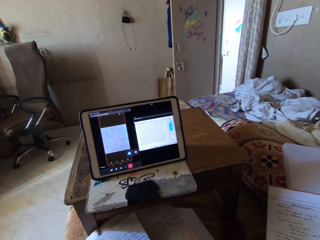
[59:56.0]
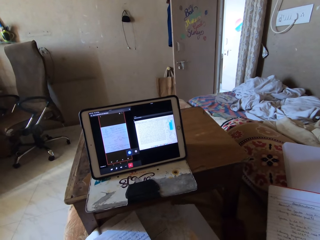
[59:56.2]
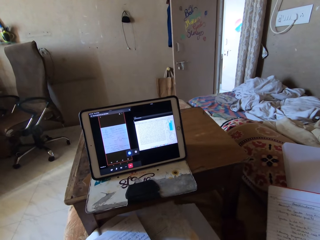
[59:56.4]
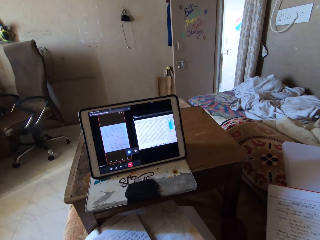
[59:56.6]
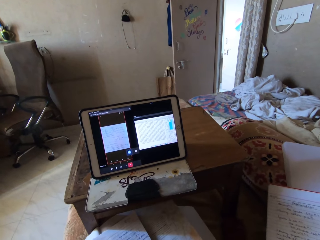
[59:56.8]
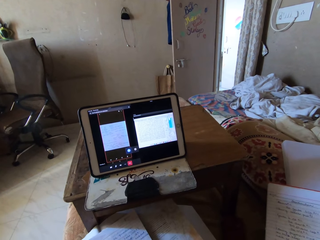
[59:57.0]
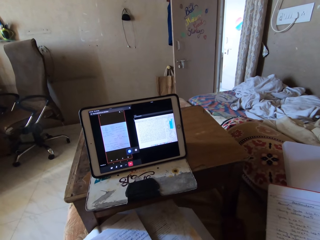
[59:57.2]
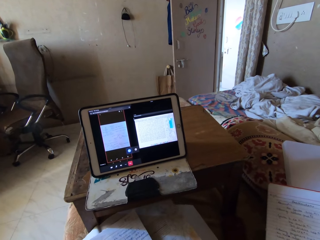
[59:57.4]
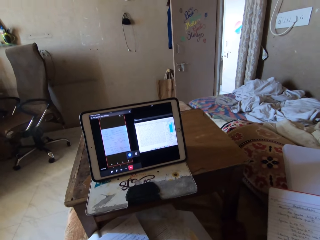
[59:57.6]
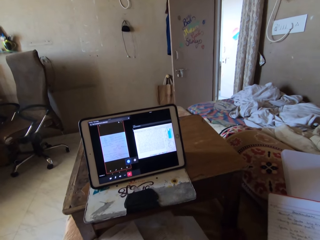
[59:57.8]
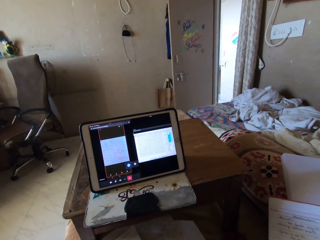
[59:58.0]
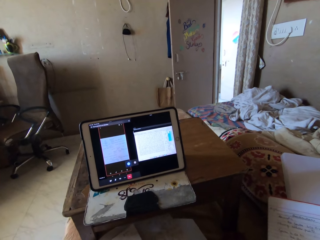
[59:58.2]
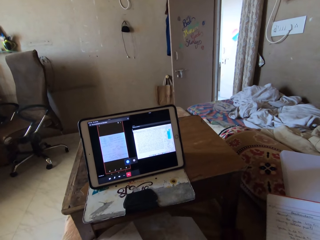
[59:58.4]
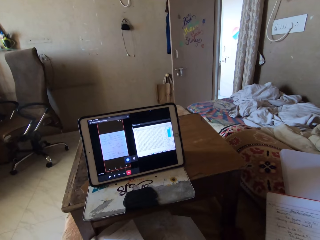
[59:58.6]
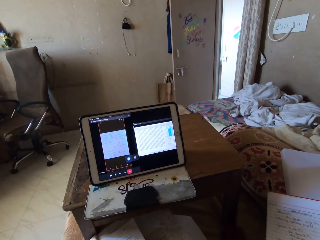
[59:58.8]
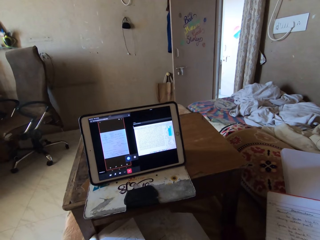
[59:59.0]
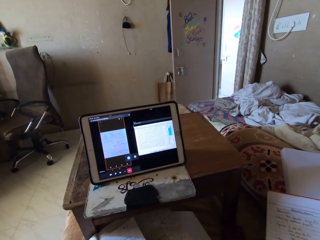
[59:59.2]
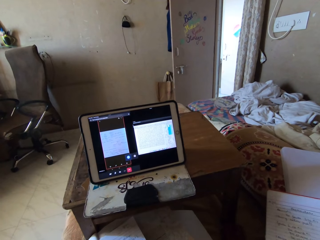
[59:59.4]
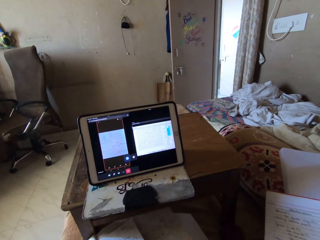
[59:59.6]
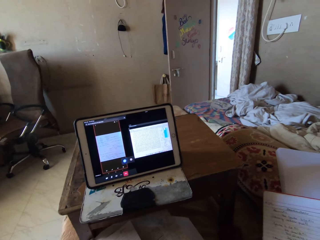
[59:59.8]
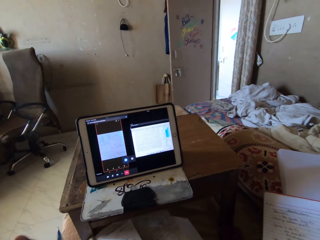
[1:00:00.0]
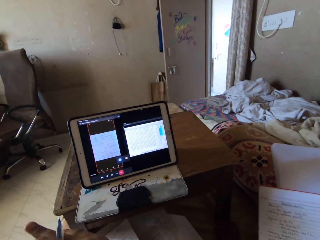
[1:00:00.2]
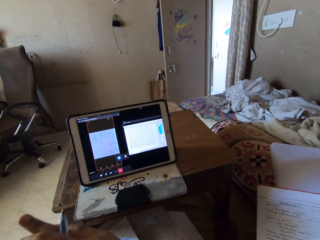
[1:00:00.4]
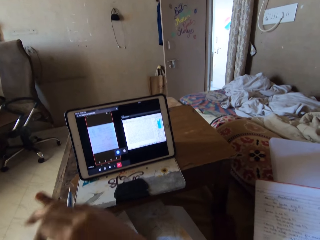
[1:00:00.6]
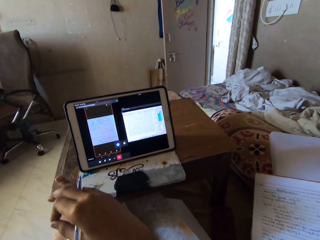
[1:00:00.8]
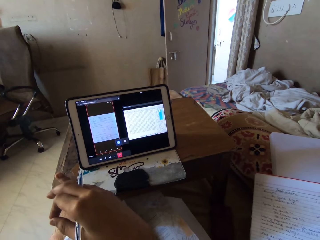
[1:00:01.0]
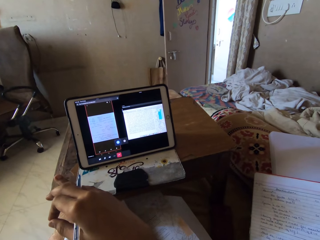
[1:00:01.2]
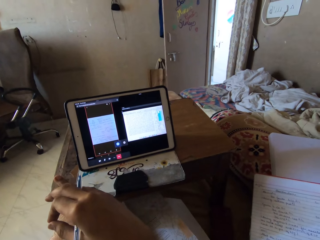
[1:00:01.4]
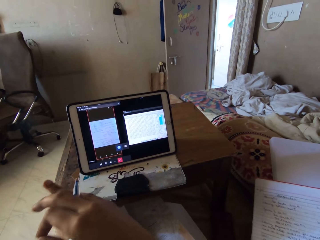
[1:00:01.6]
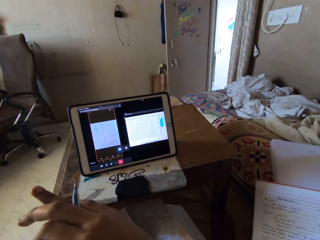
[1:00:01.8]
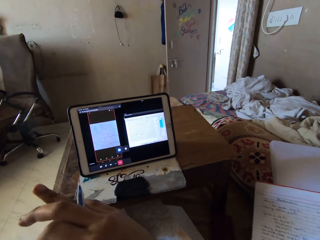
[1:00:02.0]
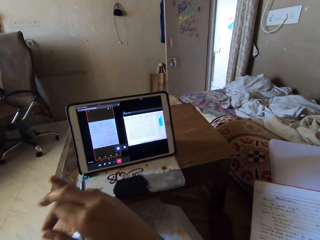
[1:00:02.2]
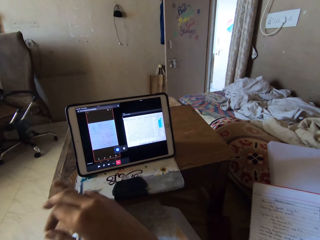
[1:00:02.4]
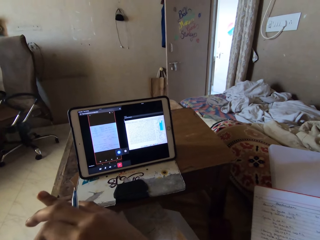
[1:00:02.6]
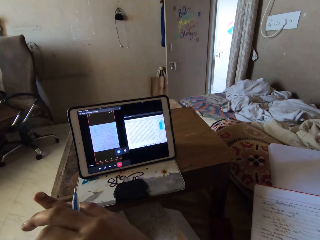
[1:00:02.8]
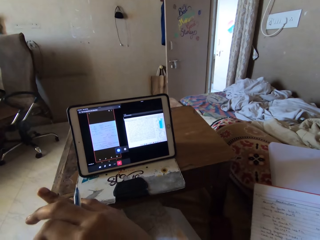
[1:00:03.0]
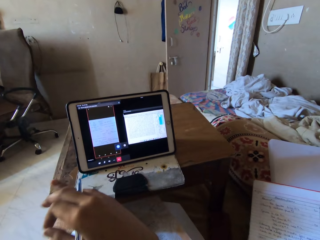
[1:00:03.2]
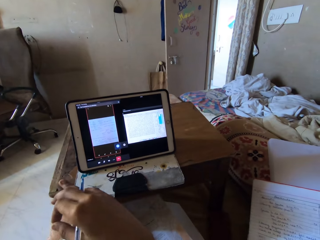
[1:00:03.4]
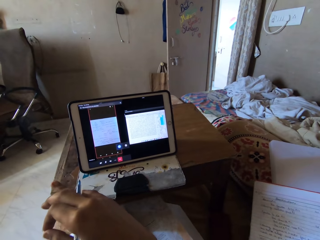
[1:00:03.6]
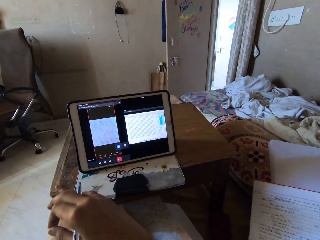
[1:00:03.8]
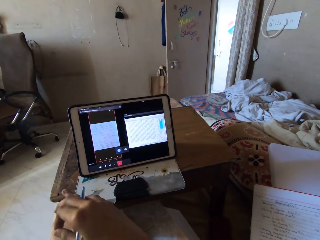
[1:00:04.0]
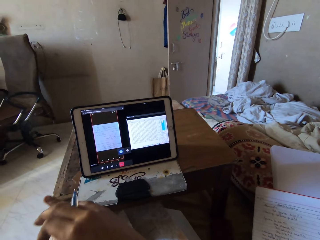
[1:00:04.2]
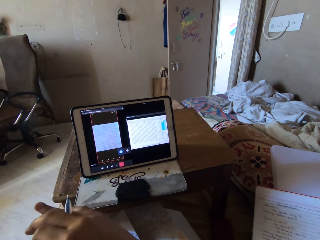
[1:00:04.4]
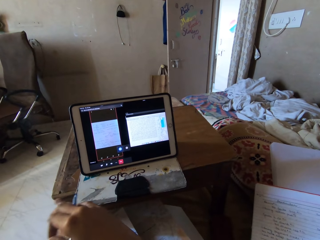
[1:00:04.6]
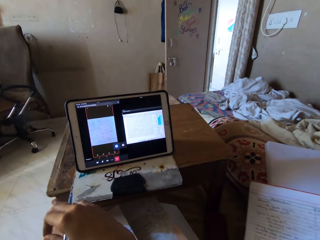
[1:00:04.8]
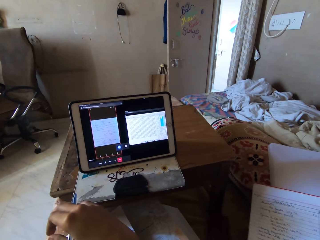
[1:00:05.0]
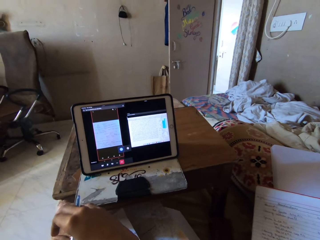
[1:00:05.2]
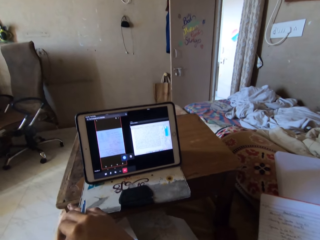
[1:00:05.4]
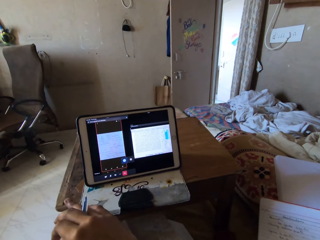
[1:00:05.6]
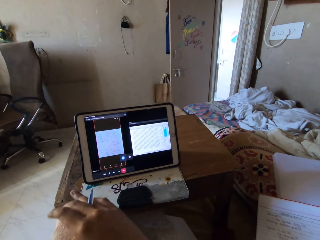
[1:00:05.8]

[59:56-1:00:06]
The camera wearer converses. She moves her hand.

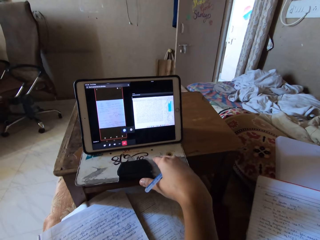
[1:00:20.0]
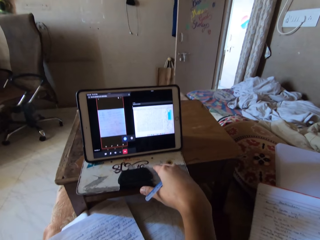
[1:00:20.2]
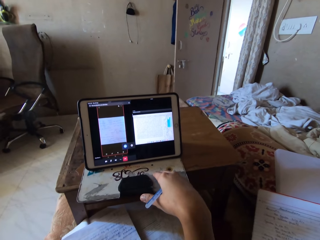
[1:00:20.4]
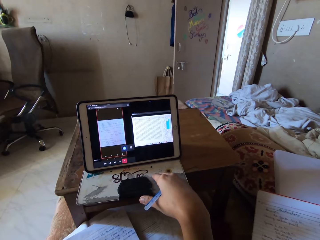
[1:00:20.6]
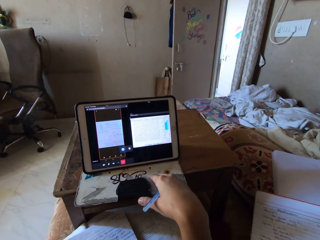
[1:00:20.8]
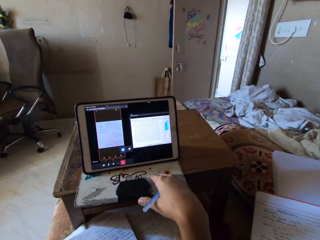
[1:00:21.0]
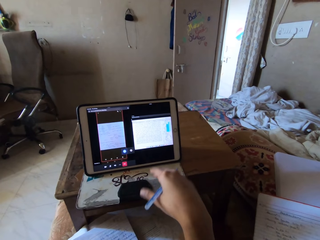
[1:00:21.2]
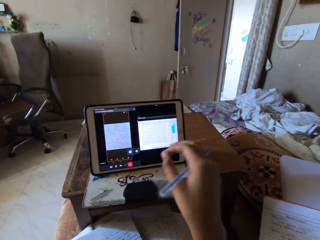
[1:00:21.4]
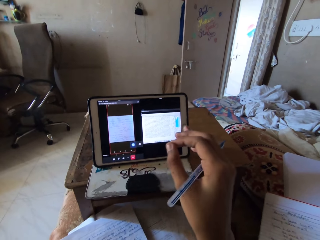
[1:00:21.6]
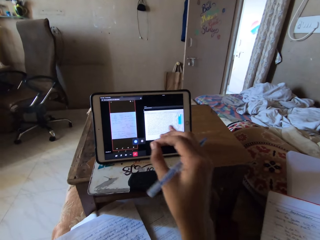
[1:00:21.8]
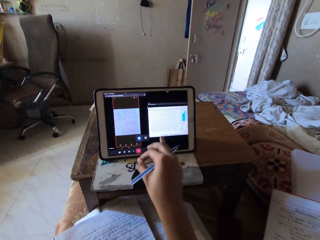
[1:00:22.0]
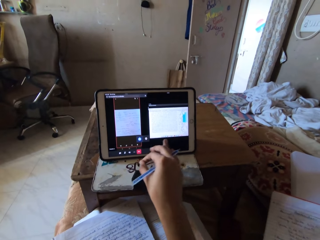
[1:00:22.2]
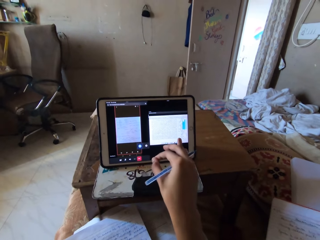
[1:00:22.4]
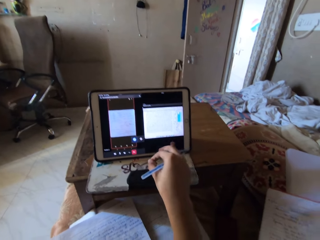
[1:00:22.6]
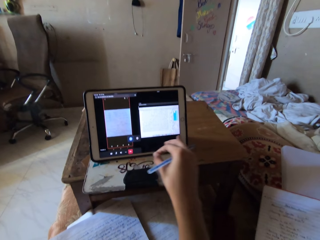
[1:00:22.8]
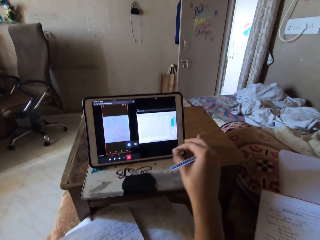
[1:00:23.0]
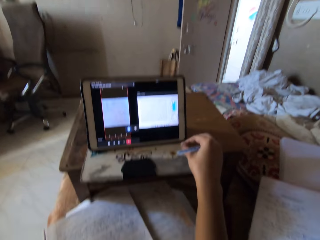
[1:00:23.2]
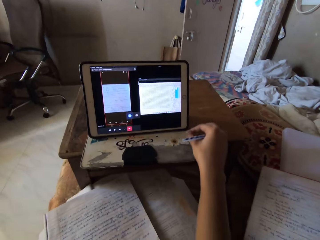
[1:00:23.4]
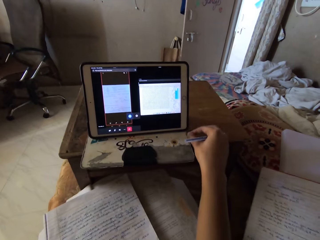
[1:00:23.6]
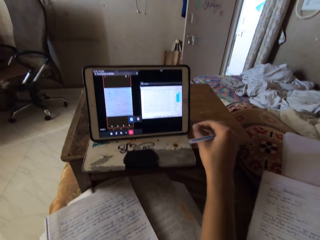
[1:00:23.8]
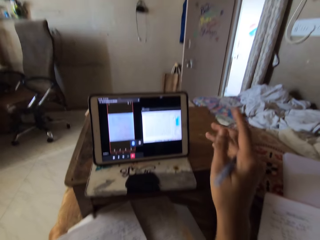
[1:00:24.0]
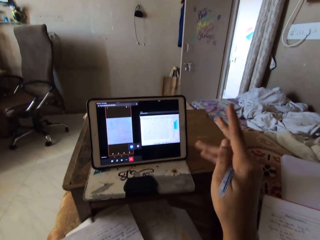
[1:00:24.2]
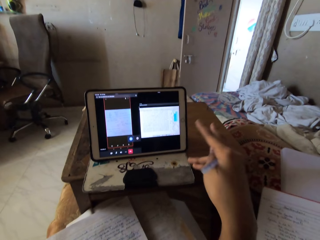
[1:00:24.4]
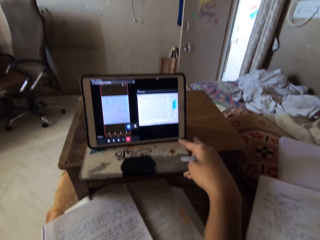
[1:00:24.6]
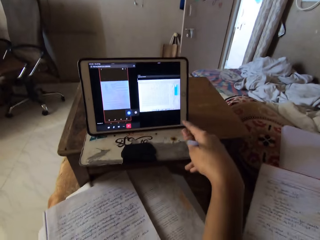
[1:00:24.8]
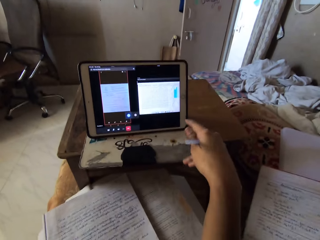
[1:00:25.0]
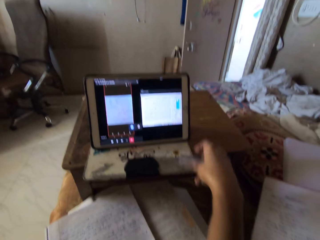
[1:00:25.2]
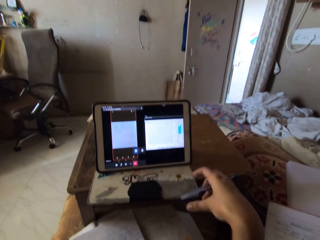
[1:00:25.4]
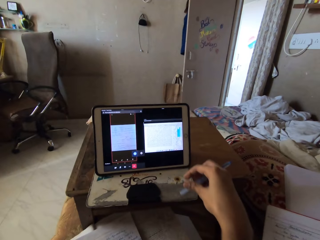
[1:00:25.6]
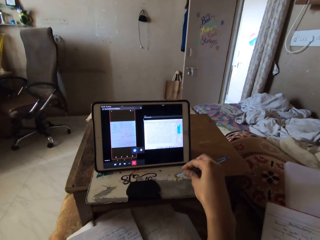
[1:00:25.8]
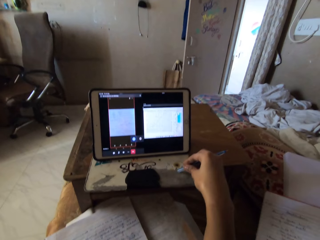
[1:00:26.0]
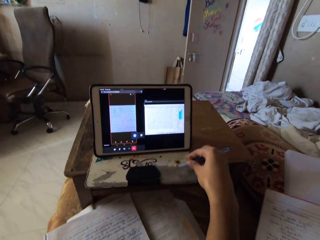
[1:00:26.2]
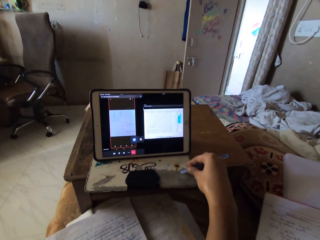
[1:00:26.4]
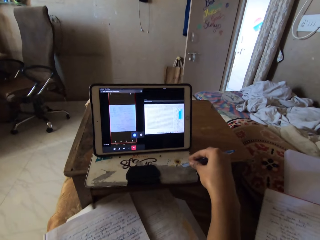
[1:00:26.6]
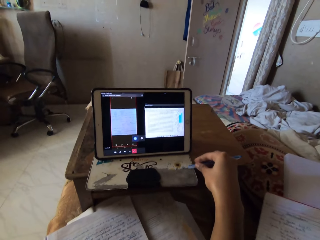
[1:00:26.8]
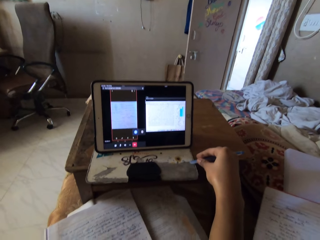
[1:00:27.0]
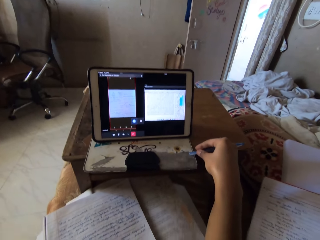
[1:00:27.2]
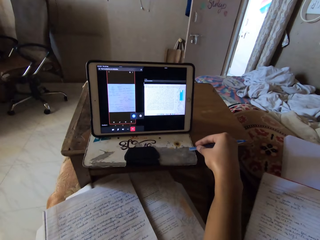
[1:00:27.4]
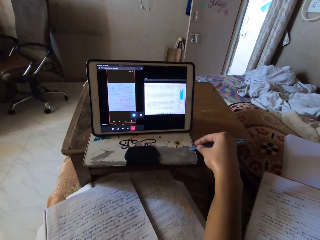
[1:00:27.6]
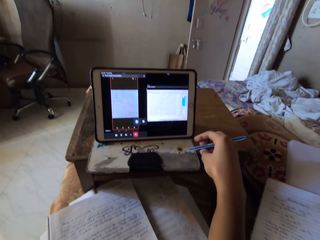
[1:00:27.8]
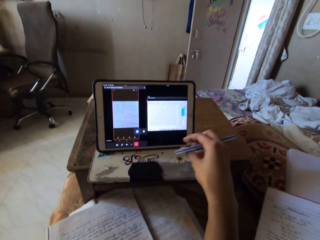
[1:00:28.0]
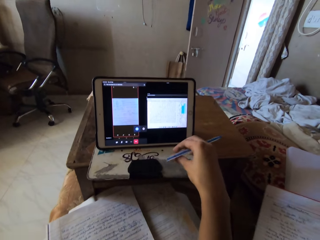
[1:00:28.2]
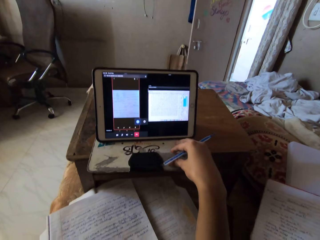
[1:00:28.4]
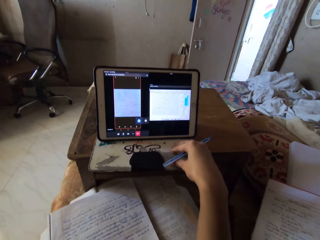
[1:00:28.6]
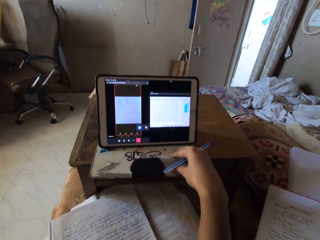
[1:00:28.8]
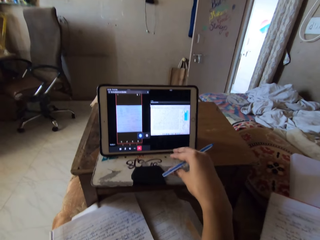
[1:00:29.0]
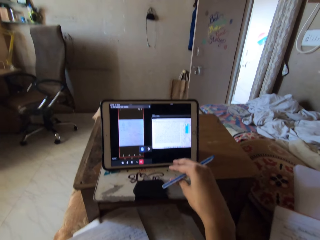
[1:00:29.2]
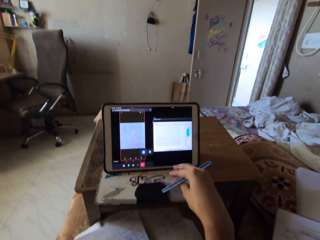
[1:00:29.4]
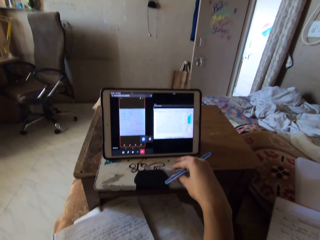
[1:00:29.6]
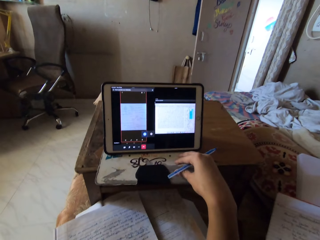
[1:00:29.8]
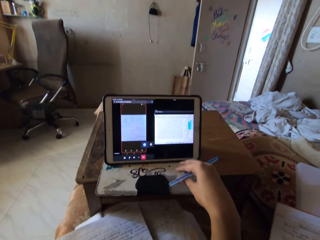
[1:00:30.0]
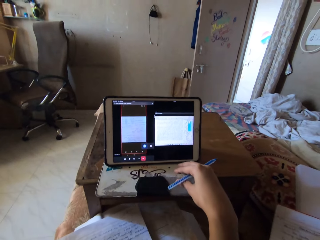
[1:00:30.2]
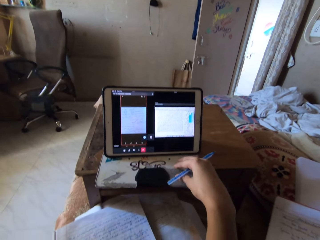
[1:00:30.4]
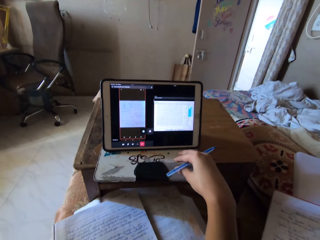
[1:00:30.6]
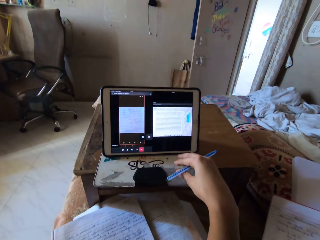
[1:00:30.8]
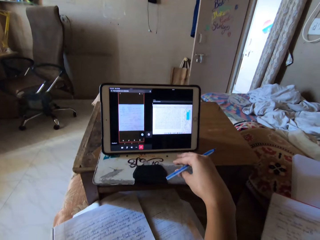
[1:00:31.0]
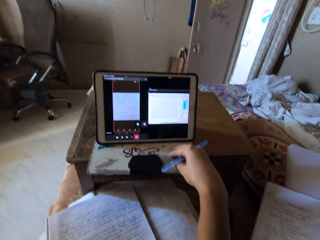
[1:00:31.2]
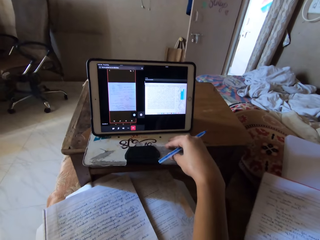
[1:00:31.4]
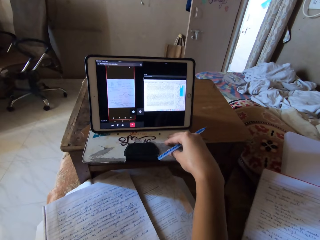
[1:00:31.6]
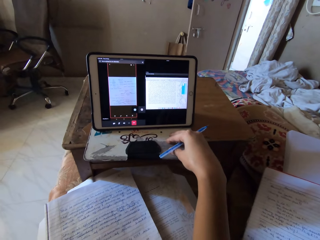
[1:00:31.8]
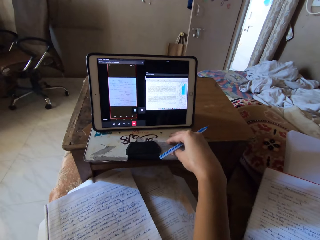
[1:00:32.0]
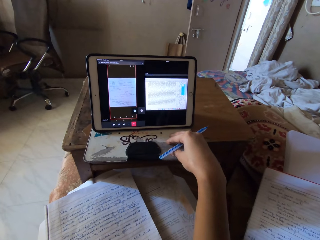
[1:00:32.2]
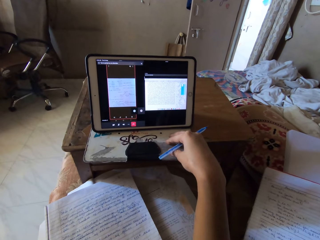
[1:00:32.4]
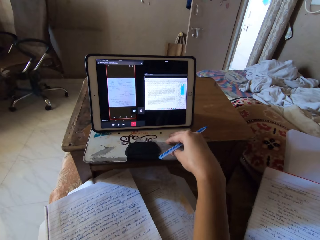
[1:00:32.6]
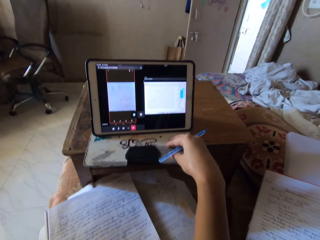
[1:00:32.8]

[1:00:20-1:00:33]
The camera wearer moves and demonstrates with her hand. She converses.
